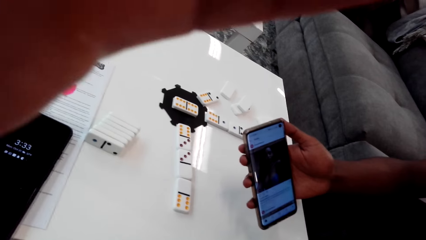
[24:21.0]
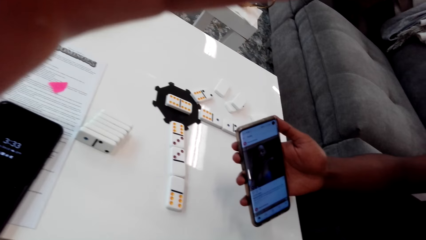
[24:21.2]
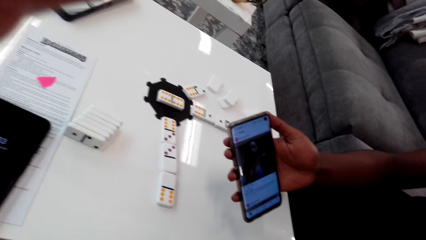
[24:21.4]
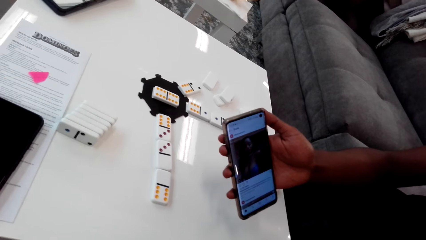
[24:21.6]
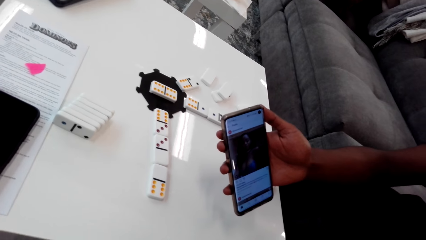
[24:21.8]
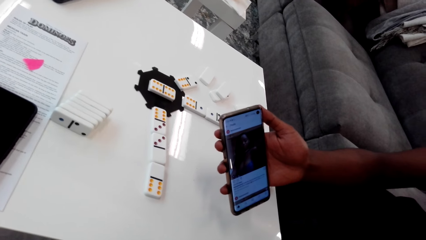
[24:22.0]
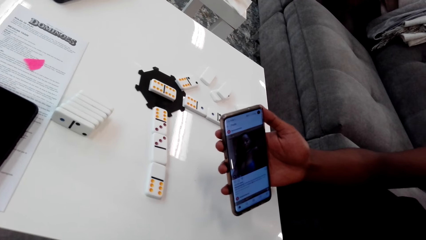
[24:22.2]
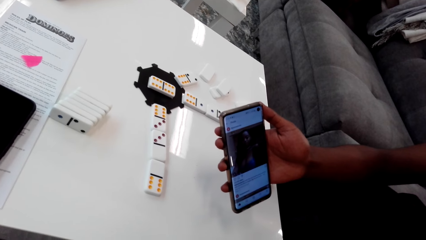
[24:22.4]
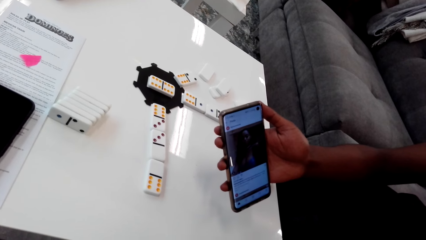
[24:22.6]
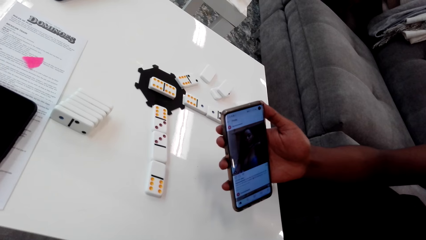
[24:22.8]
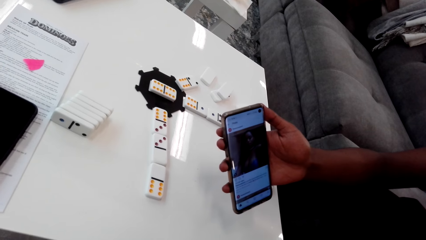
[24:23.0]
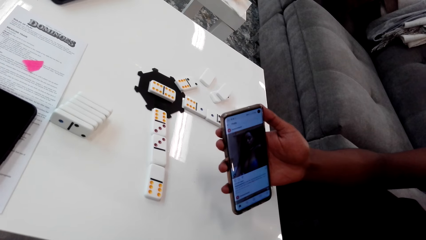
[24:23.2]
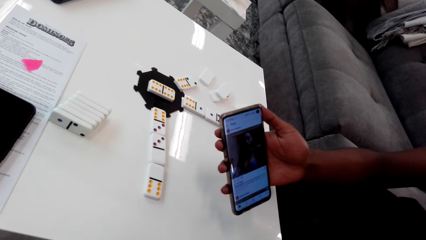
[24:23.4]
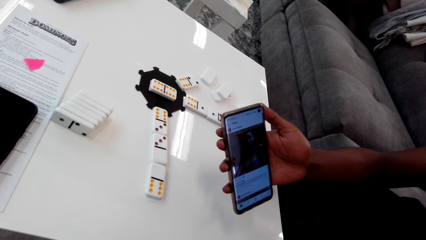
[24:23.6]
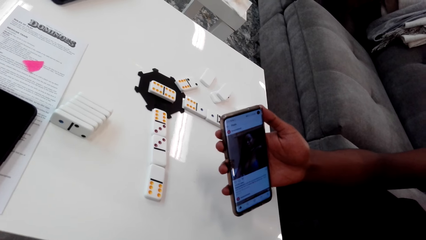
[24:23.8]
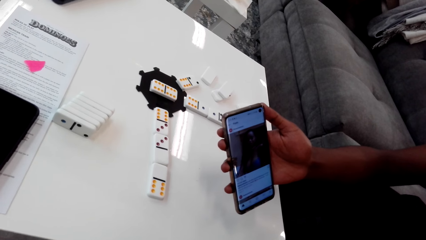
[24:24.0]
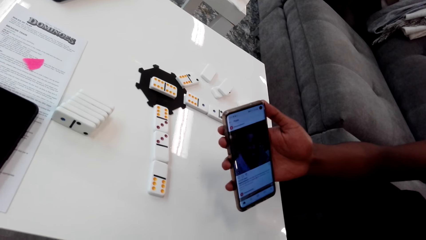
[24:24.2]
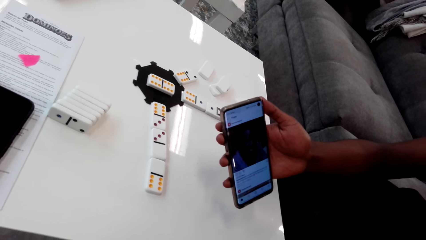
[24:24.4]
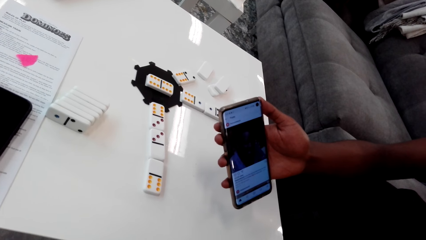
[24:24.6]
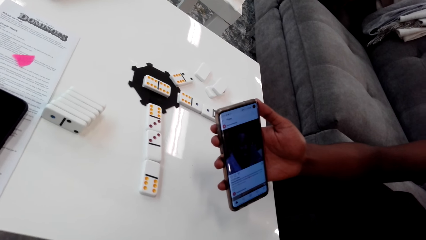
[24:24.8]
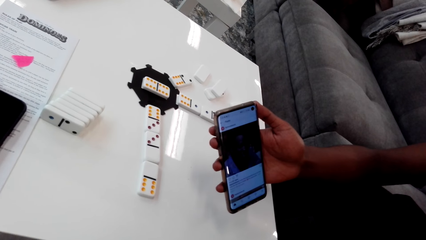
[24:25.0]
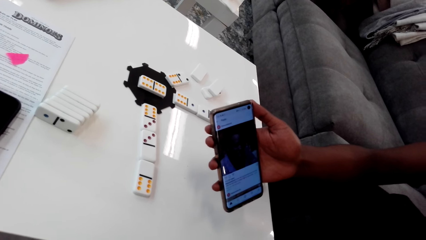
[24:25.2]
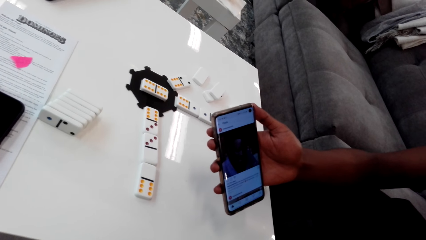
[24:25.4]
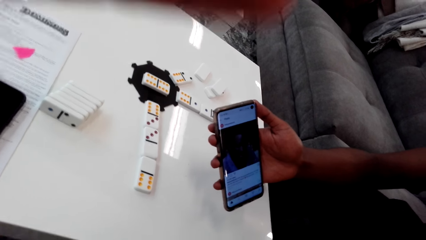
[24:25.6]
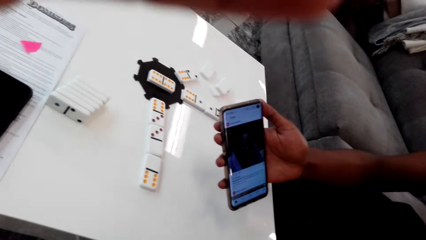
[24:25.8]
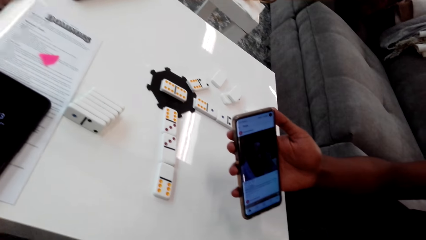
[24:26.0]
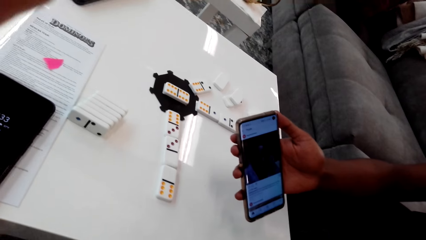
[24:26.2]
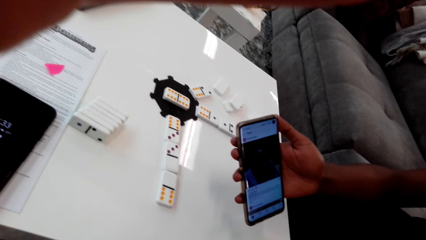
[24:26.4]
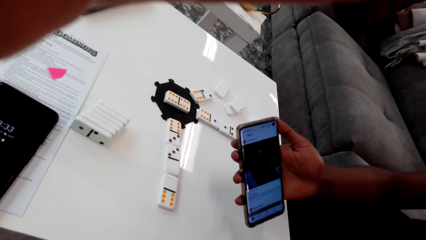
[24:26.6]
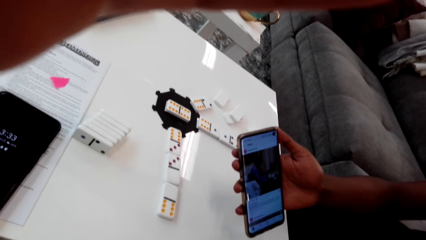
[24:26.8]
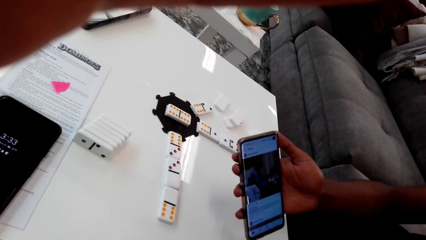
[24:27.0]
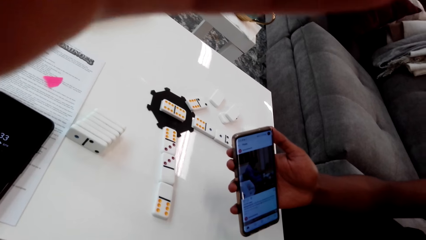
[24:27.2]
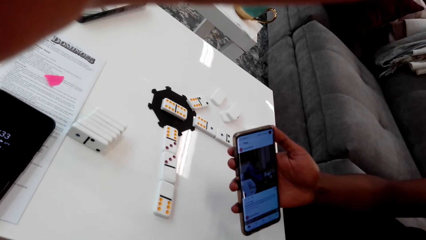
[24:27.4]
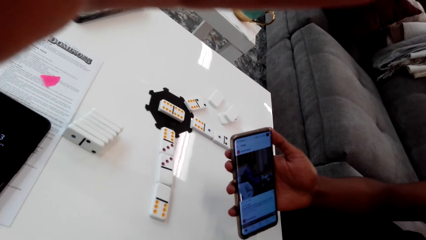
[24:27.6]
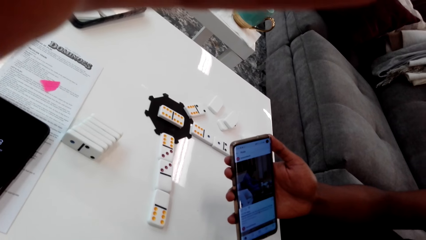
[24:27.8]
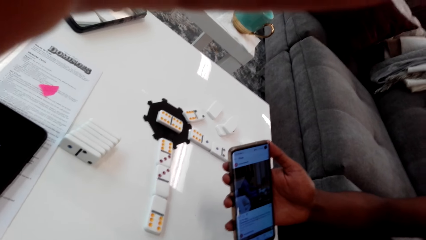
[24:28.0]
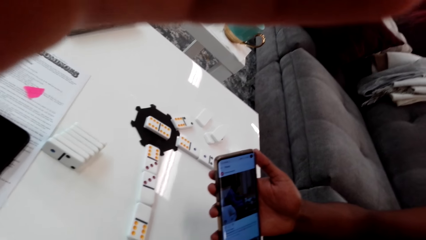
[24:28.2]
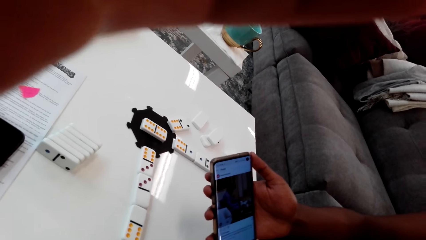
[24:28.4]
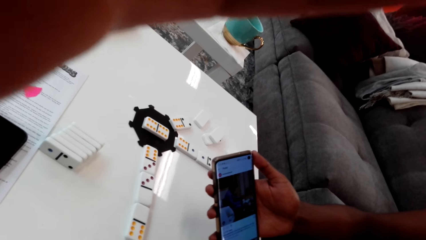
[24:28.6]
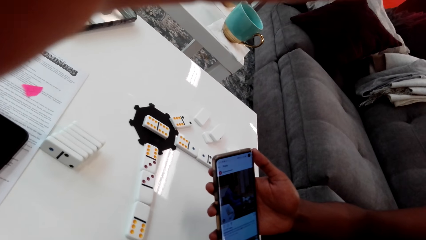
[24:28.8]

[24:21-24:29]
The camera wearer adjusts the camera. A man watches a video. The camera wearer looks around.

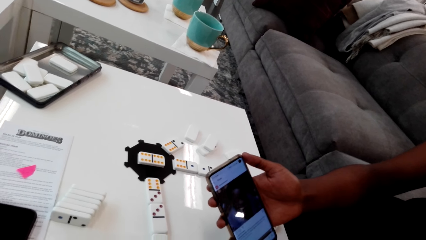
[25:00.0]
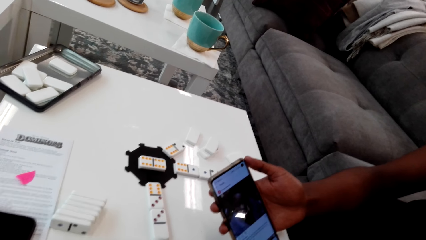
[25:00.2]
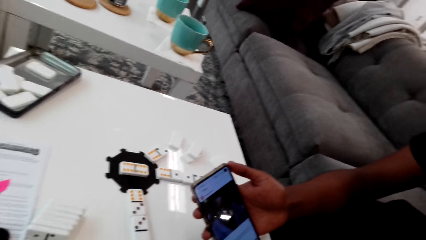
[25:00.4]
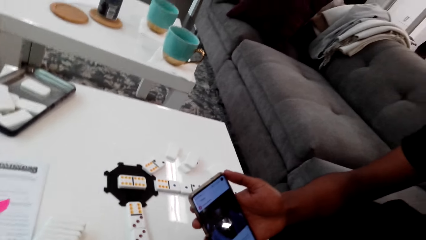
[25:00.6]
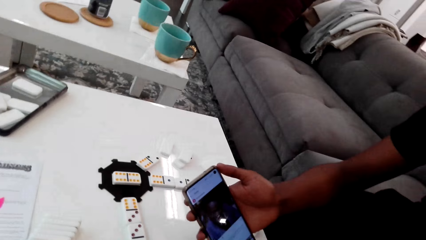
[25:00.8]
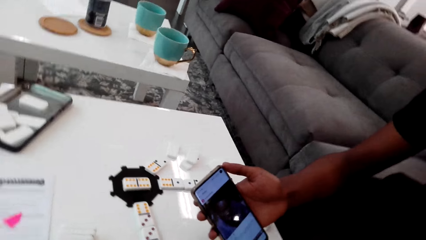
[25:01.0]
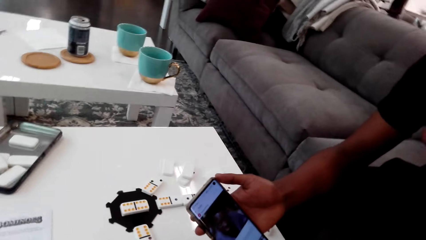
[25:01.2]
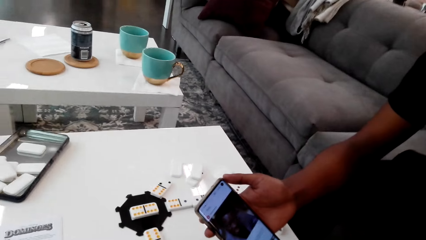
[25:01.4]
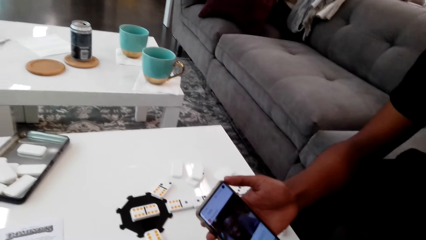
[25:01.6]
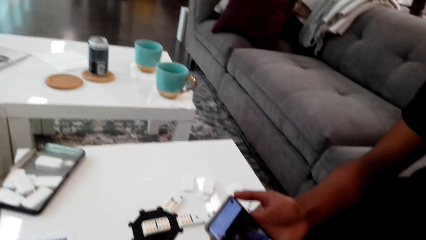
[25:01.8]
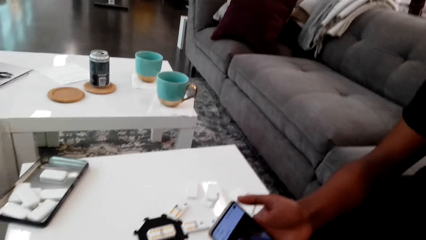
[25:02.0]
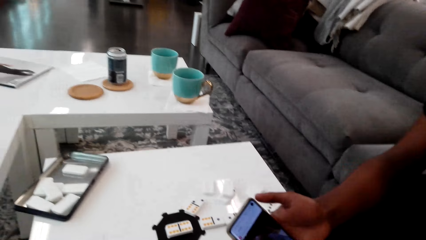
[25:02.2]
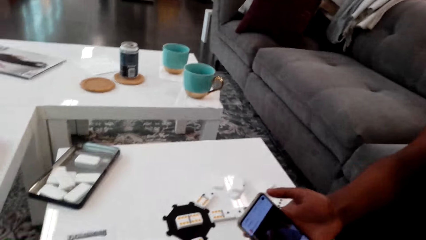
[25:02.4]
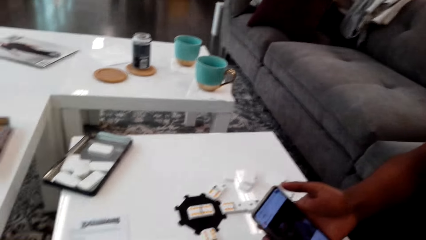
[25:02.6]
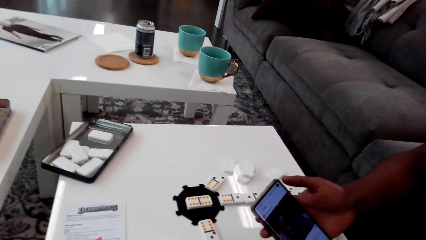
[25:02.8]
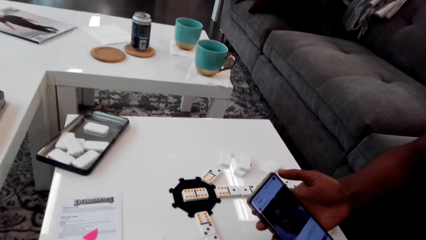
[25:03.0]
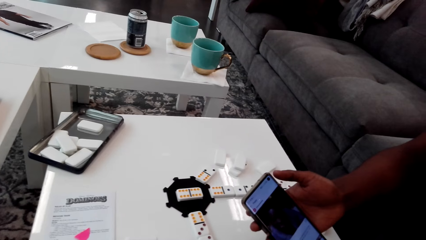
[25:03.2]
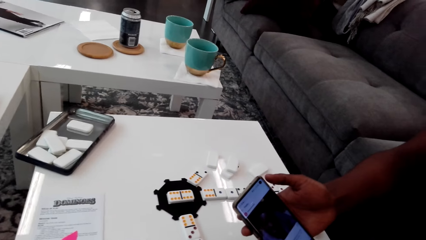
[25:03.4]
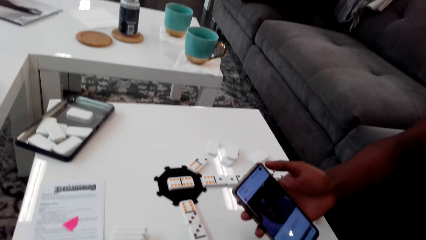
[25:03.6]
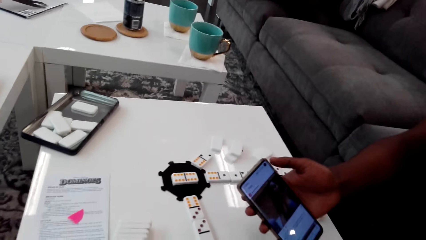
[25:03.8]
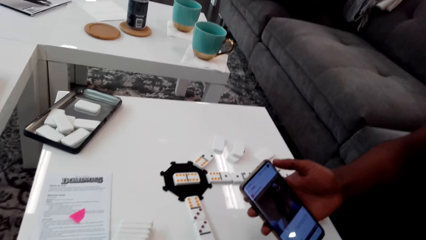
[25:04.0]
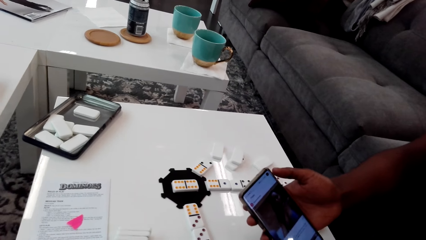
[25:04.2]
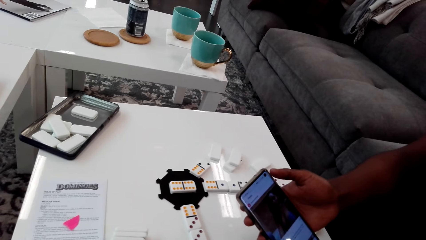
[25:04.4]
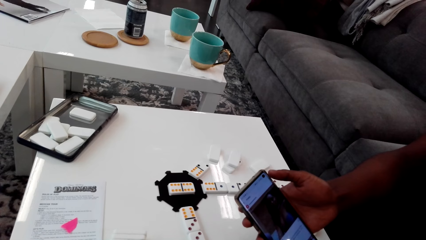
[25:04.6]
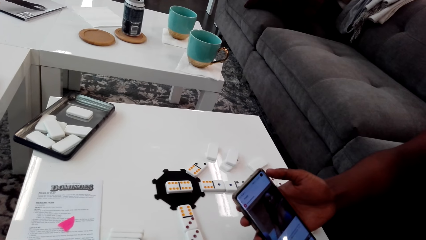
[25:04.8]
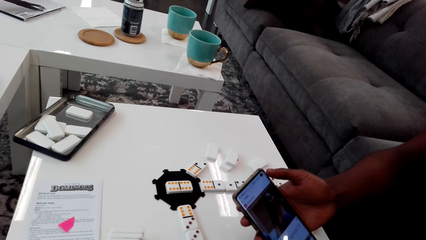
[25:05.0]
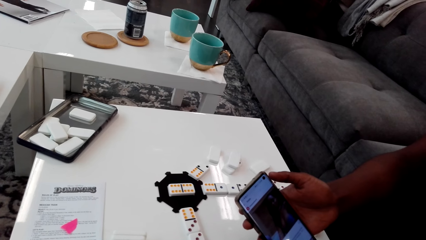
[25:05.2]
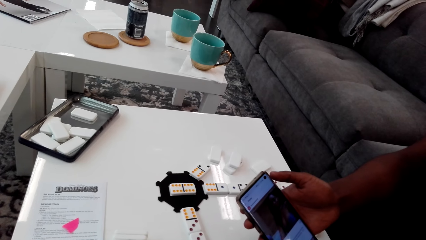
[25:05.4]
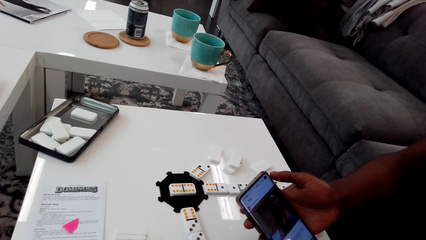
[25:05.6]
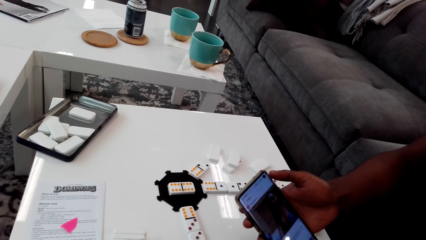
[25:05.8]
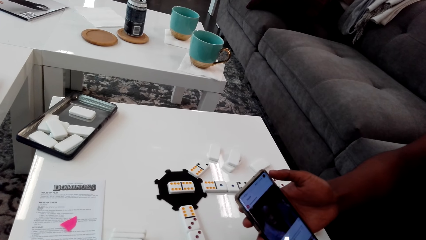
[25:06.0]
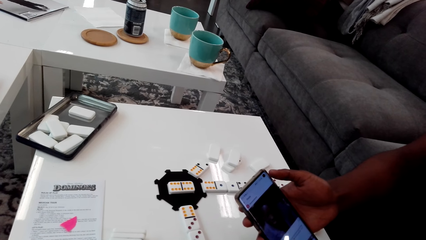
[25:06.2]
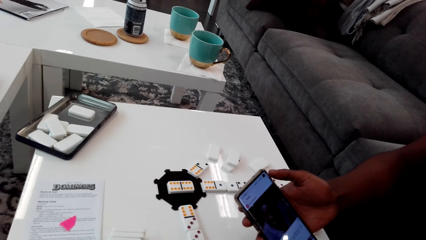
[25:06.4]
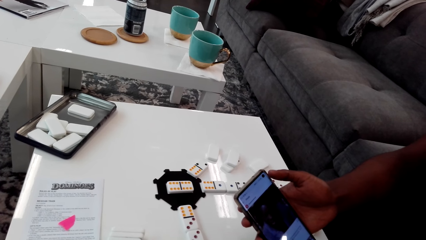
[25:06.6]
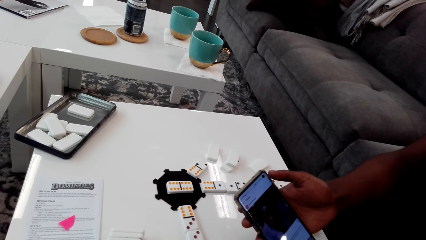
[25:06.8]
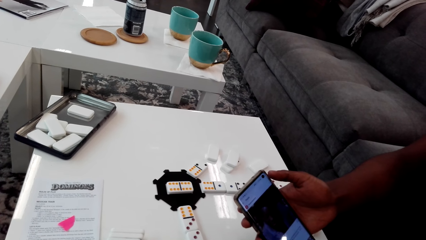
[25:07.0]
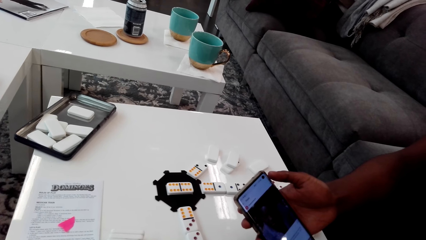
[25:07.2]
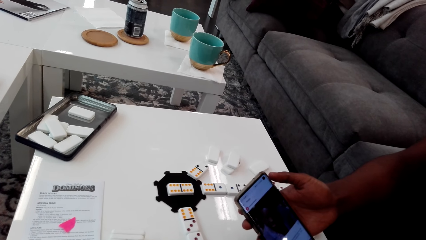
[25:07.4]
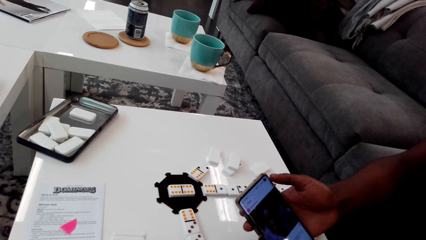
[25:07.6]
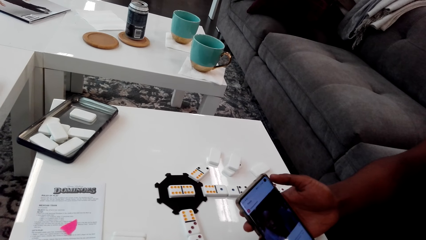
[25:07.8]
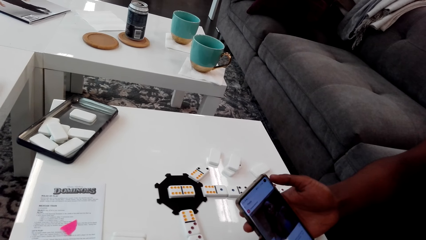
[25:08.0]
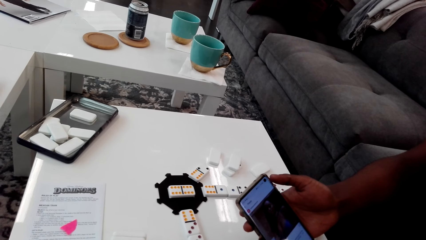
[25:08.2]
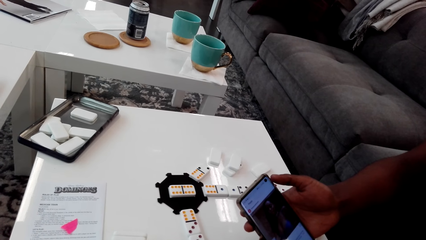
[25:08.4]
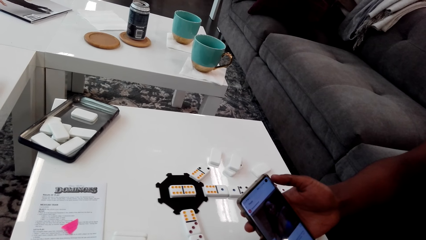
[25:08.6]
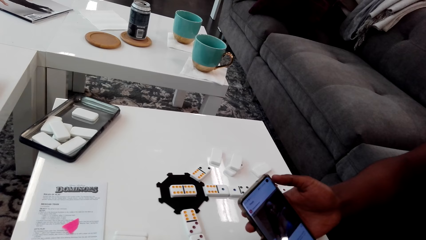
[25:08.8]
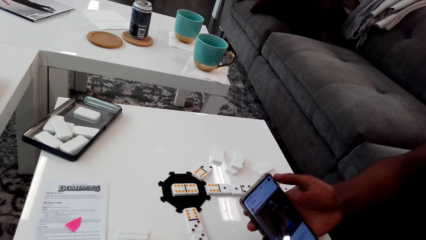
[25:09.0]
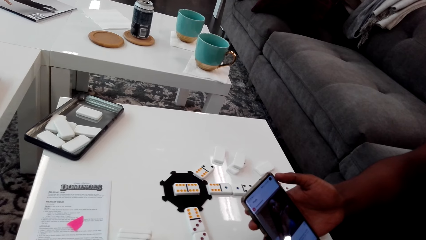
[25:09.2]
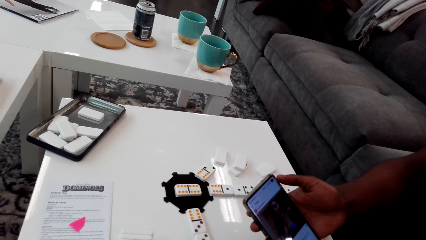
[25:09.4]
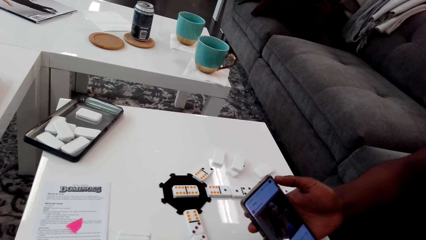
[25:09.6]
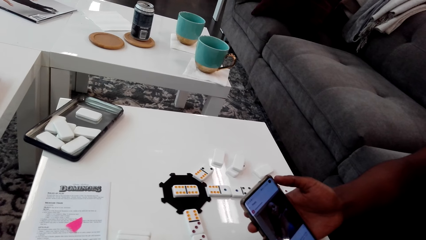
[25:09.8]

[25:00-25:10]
The camera wearer converses with a man. They look around.
